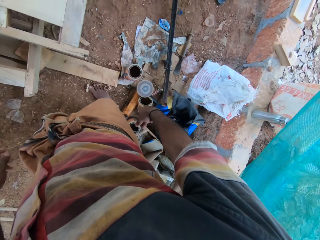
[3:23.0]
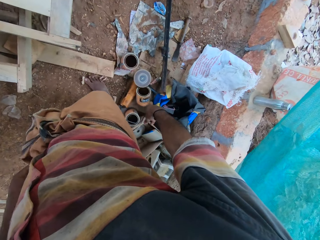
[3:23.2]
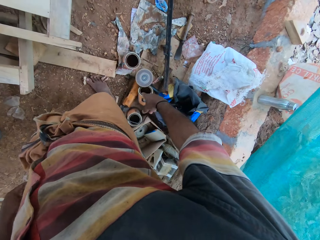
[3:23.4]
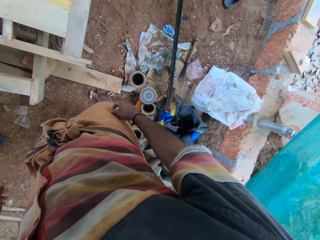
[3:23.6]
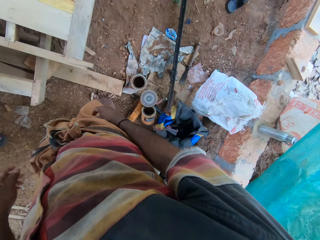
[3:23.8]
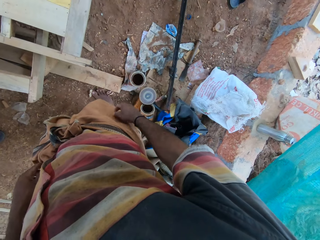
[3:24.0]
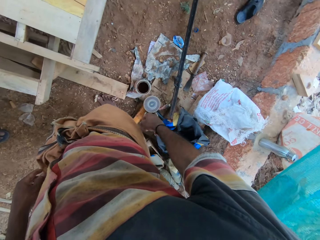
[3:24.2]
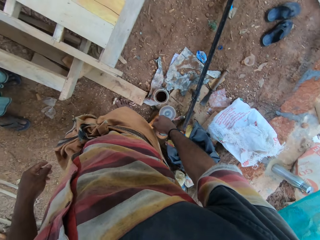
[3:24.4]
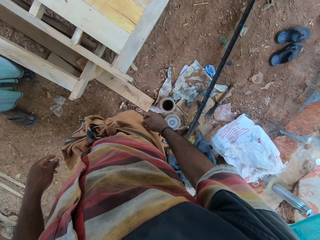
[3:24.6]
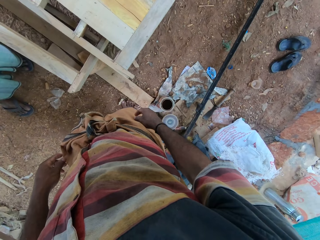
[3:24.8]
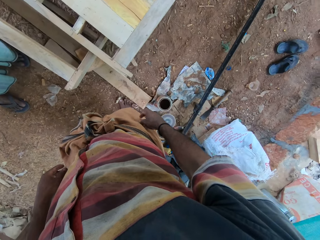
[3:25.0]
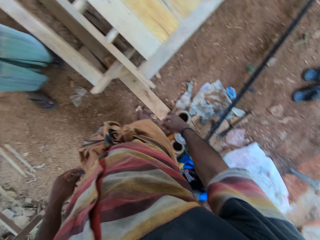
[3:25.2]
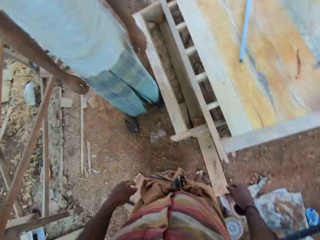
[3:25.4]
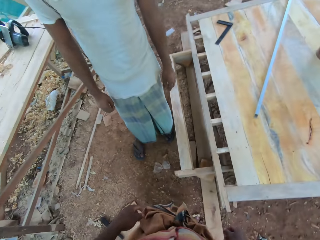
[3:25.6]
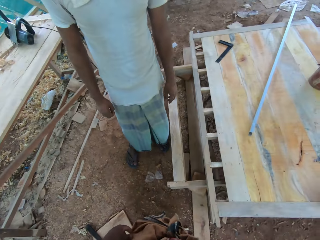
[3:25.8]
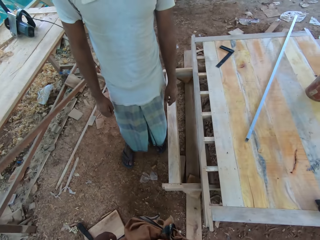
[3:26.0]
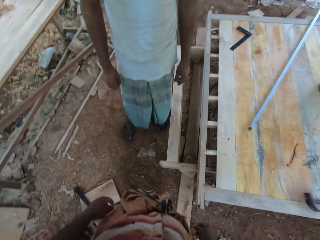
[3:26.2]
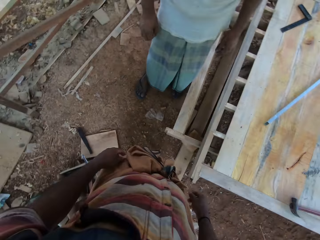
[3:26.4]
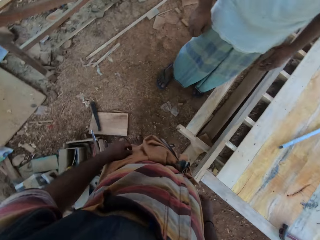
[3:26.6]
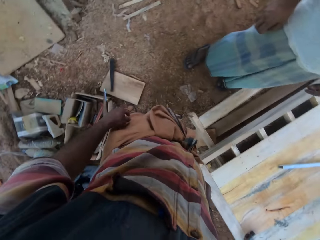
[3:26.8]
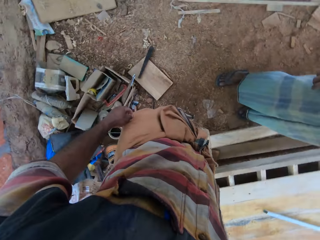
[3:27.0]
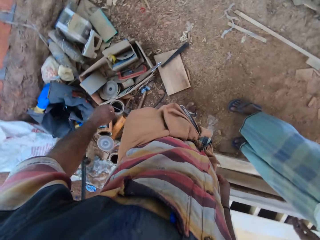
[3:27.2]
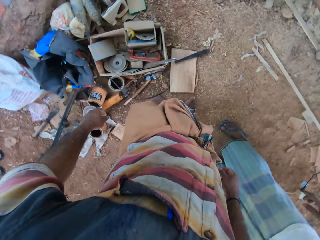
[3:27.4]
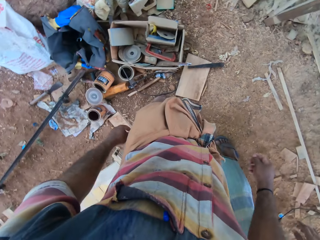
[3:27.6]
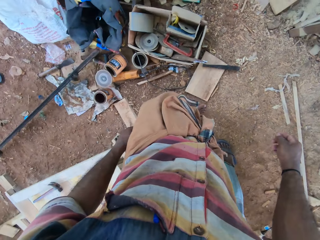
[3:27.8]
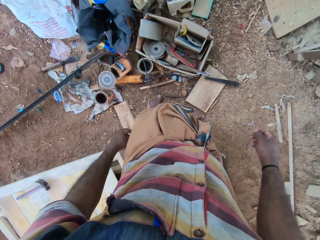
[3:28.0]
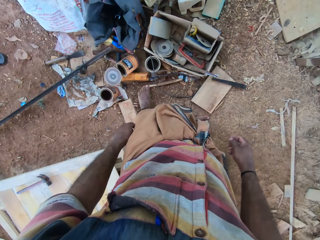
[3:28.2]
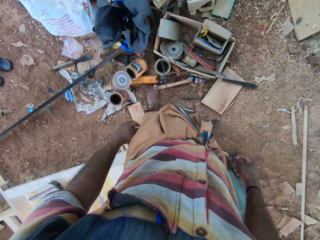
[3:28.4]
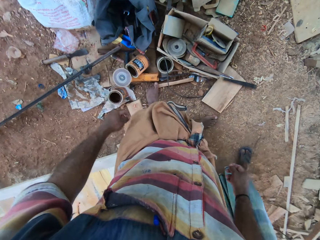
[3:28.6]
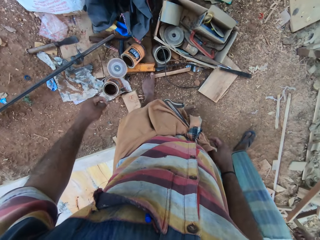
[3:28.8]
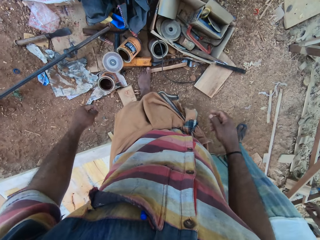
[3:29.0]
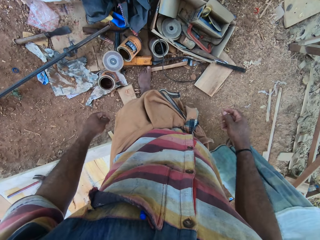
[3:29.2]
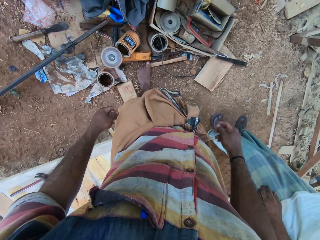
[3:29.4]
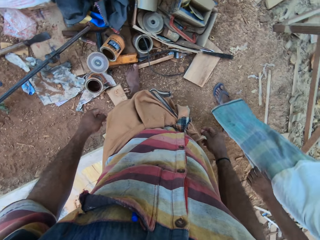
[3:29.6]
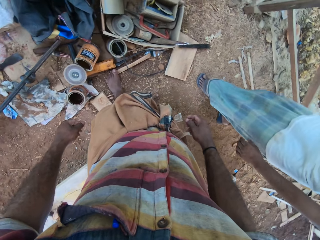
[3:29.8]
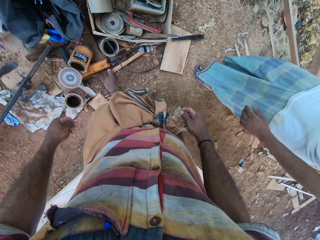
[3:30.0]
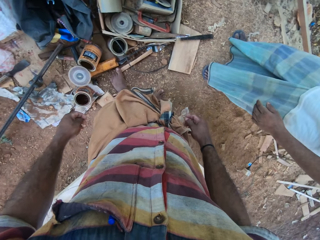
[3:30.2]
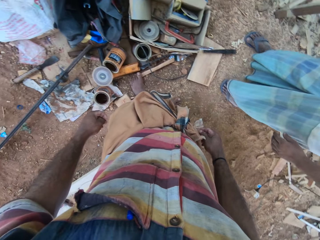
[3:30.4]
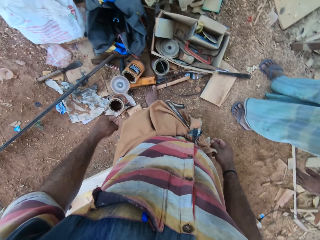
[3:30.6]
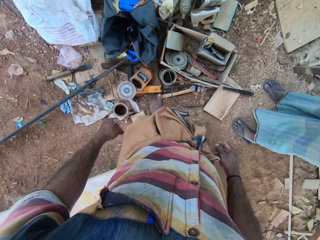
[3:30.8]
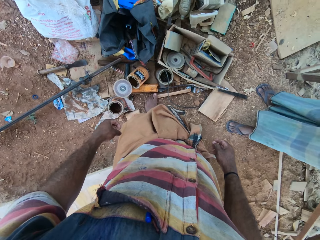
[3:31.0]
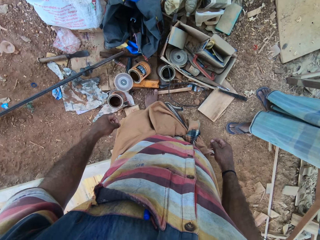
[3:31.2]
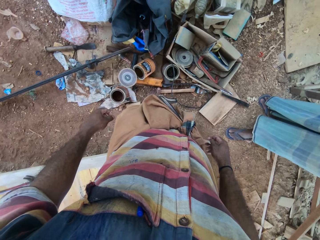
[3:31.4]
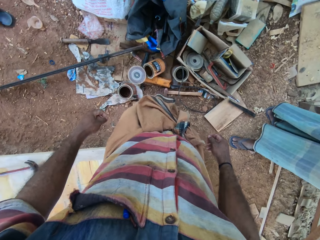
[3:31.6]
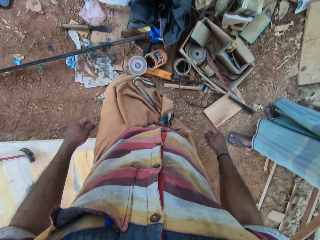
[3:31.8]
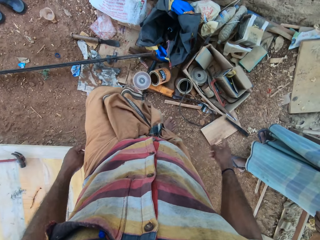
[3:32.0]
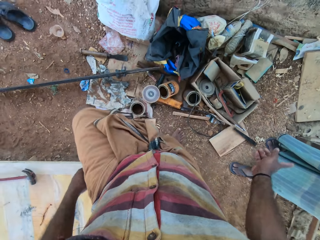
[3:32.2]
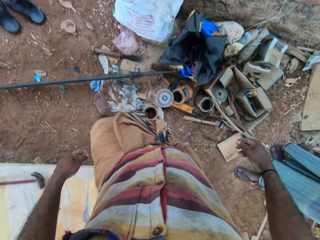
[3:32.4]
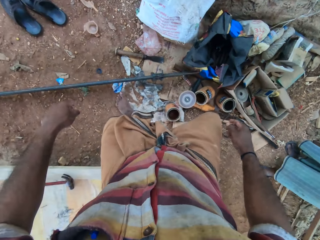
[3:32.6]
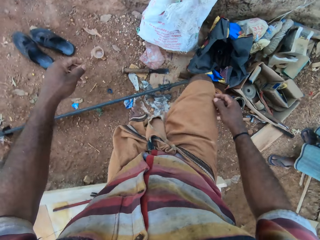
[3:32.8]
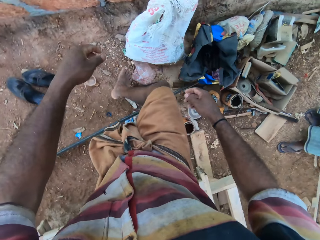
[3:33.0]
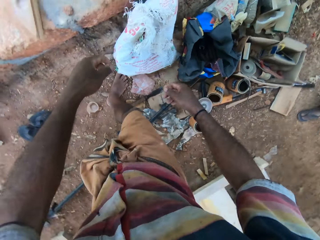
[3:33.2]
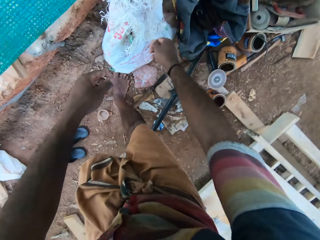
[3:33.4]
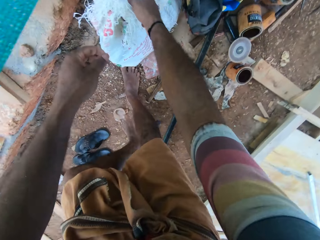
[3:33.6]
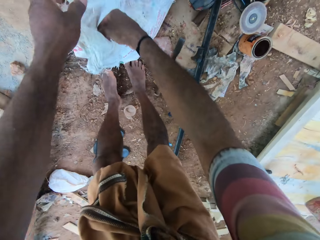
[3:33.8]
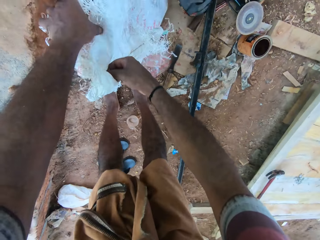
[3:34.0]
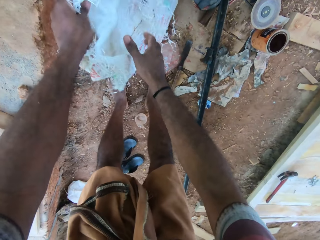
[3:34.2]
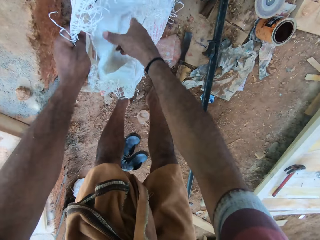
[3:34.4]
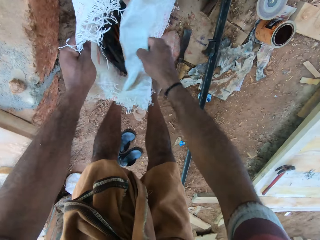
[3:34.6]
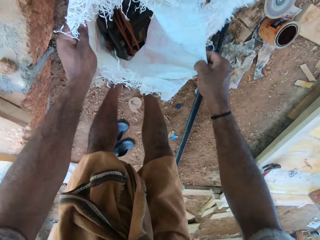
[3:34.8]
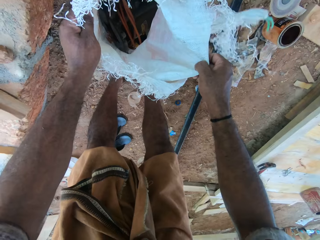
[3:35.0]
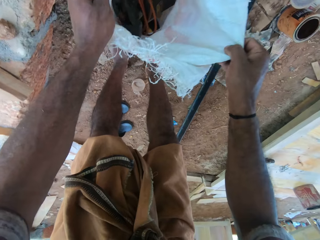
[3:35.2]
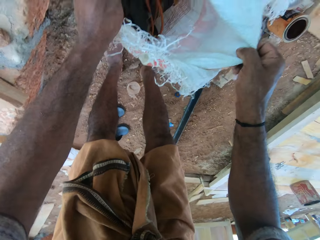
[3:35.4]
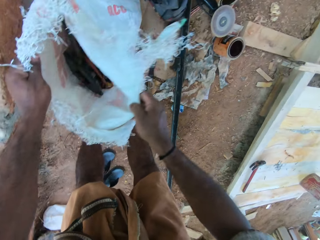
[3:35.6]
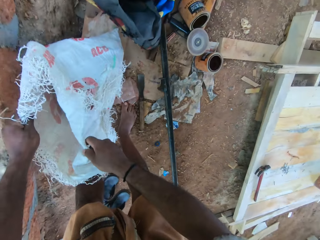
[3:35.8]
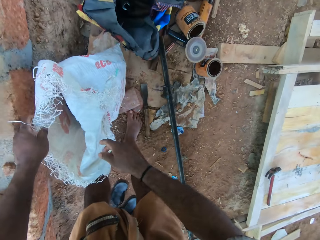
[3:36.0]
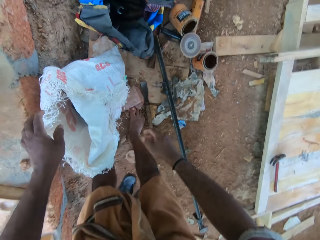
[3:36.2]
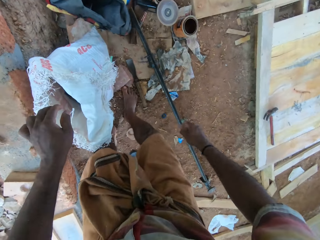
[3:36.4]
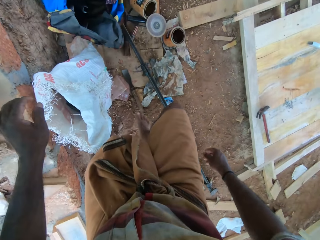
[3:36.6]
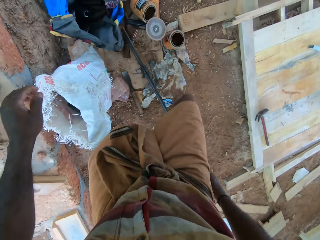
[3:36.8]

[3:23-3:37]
The camera wearer converses with a man. They turn around and walk around the area. The man walks near the camera wearer. The camera wearer walks at the compound. They do hand movement. They open a sack, adjust the sack, and inspect the sack. They walk at the compound.

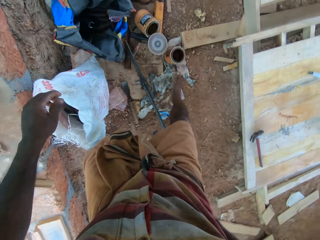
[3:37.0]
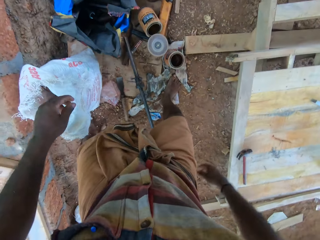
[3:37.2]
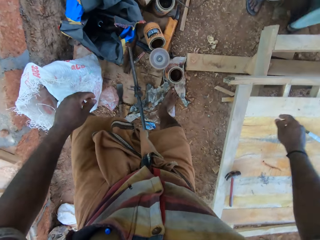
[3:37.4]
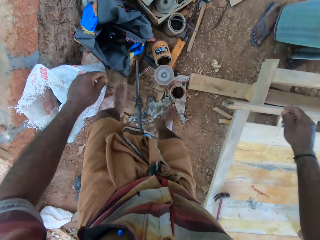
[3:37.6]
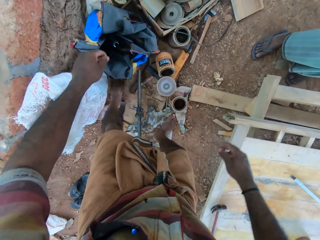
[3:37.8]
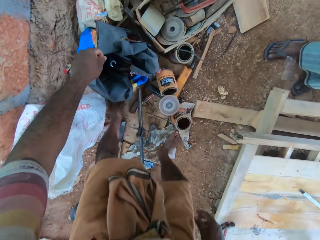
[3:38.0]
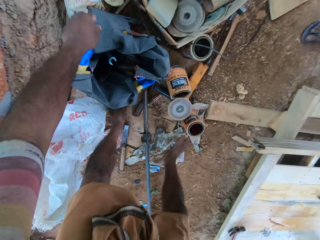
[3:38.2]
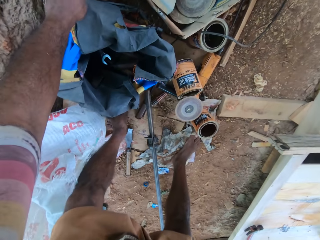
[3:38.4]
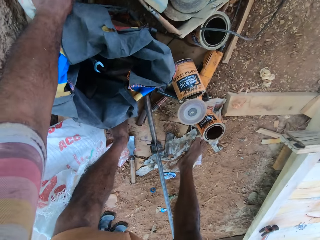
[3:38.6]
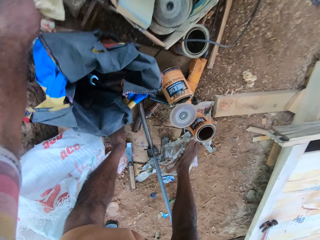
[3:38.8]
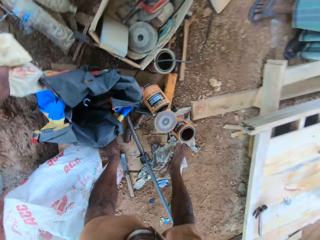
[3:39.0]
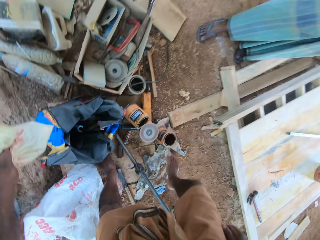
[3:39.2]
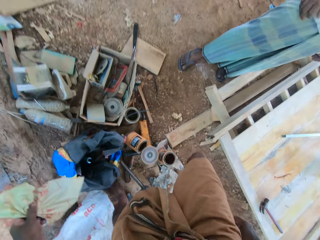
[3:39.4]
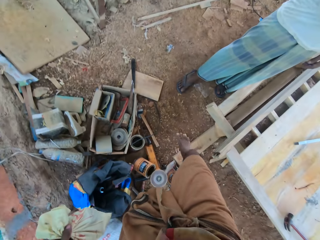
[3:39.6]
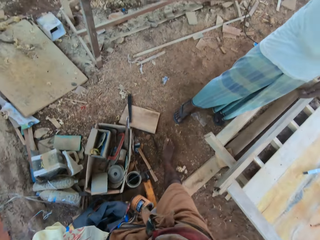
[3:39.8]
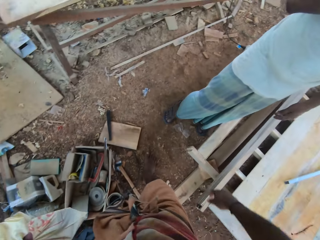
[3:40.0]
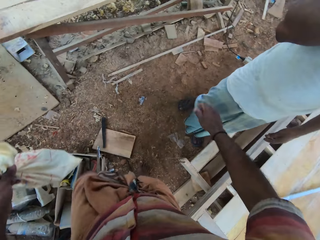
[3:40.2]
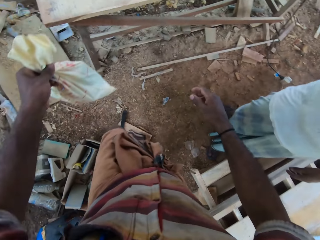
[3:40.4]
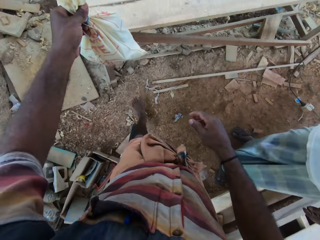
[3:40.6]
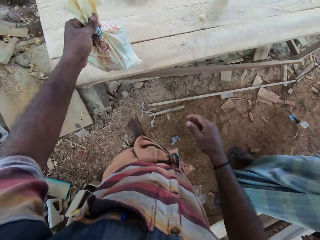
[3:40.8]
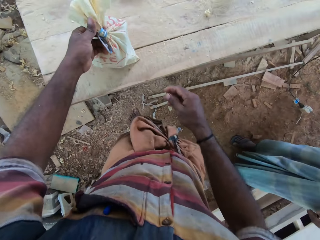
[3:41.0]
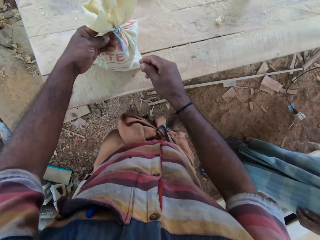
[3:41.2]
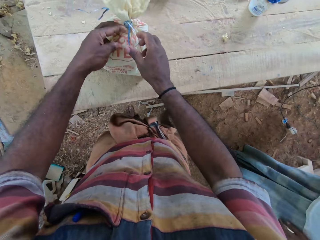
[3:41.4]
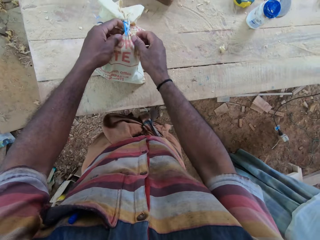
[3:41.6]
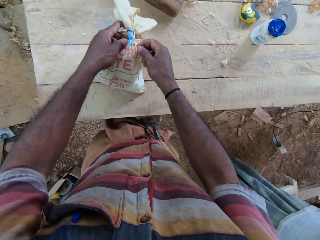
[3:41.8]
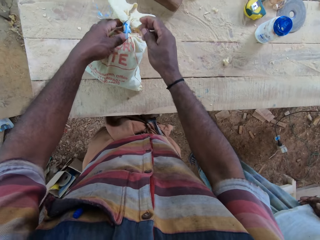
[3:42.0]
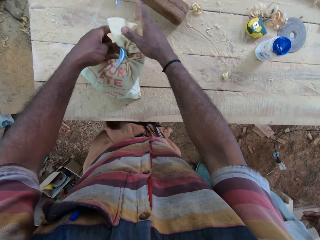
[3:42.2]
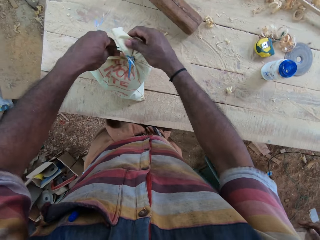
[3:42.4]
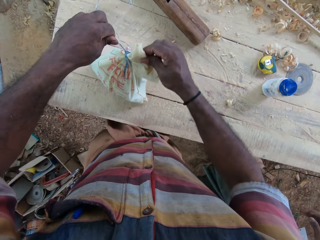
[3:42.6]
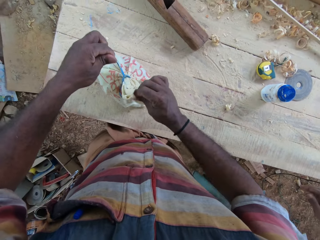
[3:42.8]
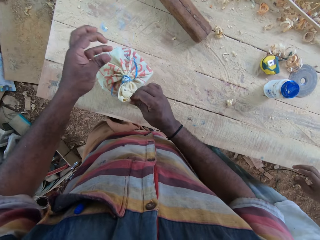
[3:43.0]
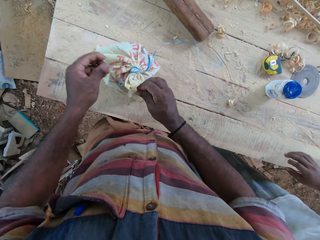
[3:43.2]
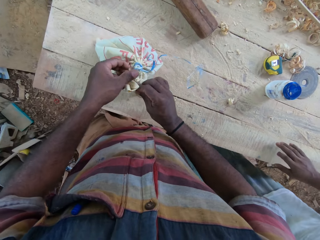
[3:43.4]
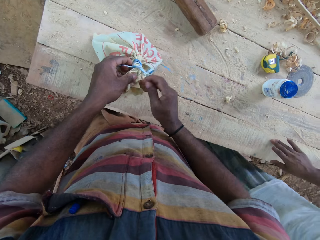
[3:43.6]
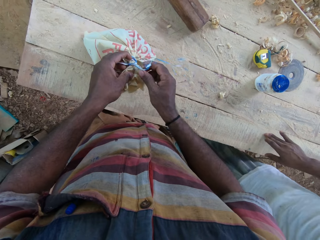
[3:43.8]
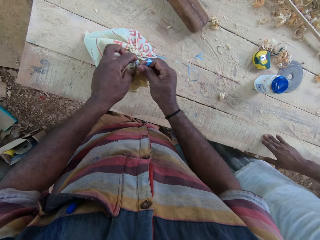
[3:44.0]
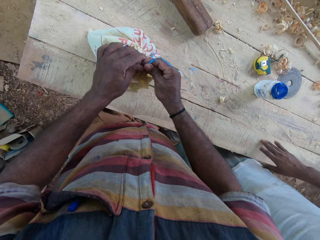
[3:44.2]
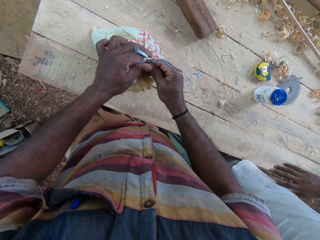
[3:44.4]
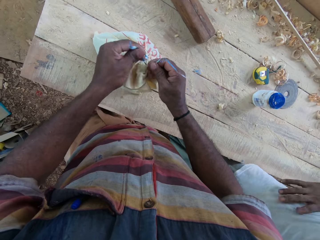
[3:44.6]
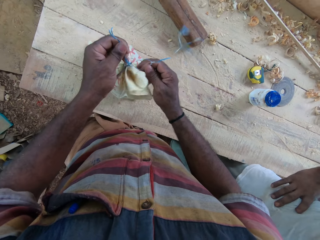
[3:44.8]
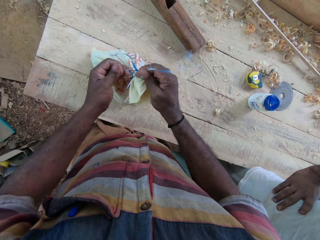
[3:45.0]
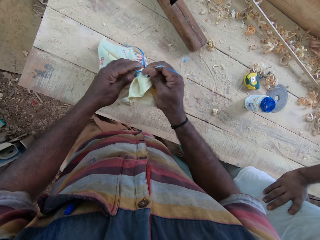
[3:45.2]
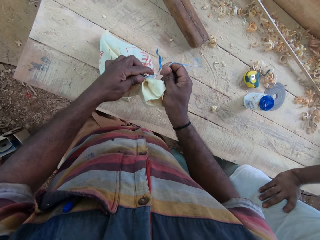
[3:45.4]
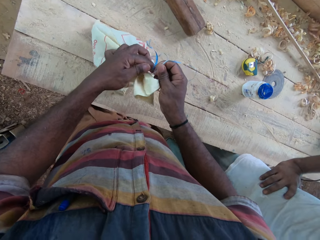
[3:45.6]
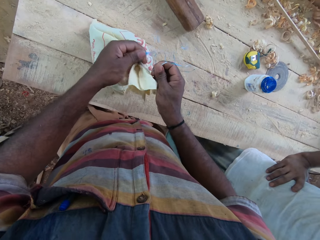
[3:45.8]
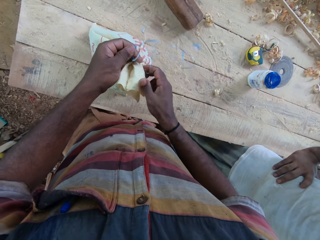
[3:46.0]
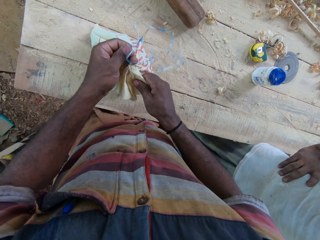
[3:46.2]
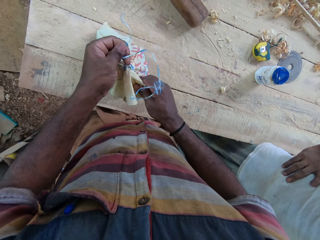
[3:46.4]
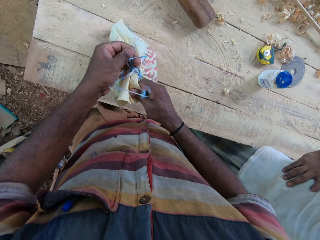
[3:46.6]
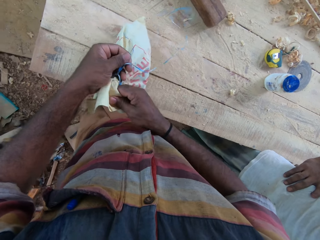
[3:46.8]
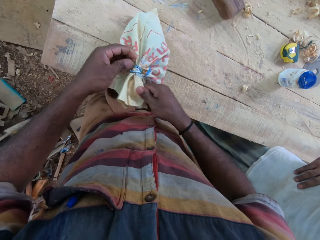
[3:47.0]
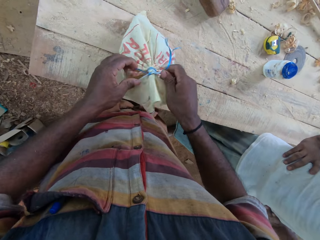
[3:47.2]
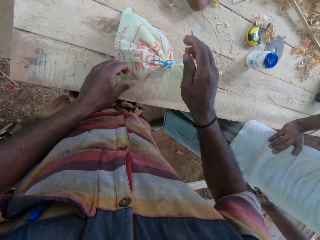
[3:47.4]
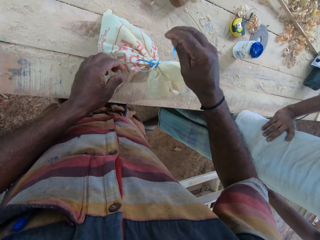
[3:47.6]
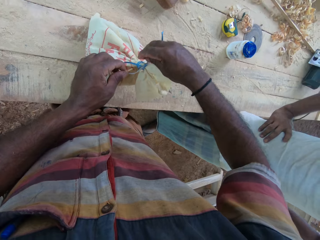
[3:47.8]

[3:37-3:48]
The camera wearer picks up a sack from the ground. They walk around the area. They place the sack on the table. They unfold the sack's thread and untie the thread in the sack. A man places his hand on the table. The man places his hand on his waist.
